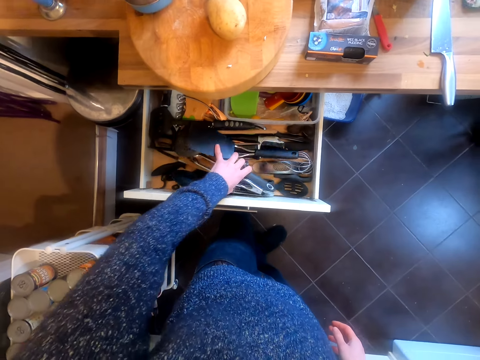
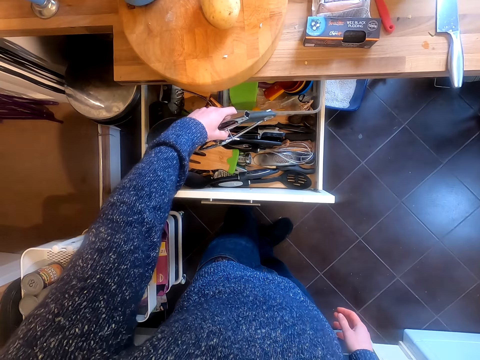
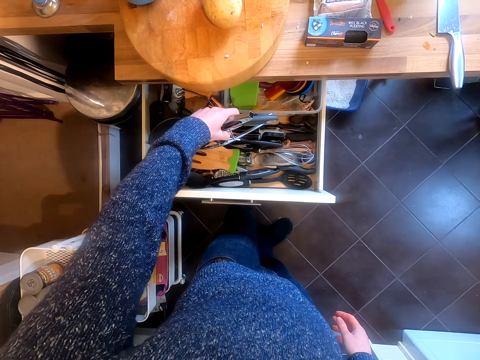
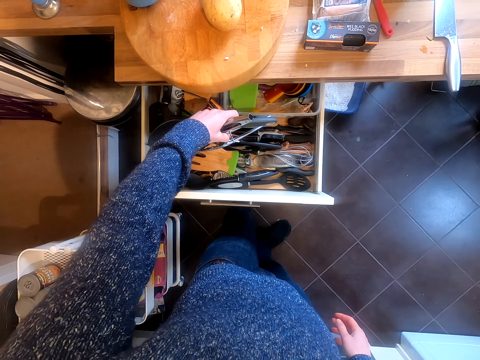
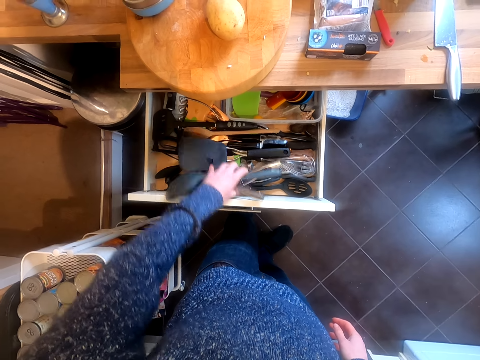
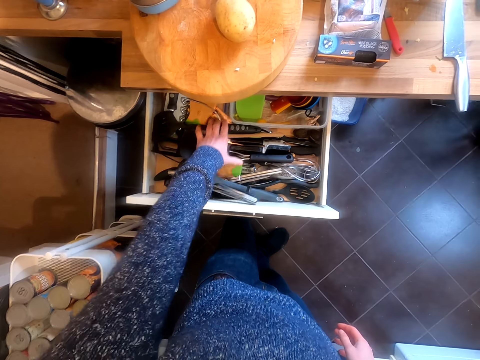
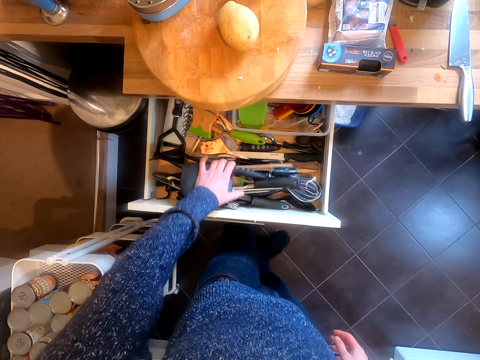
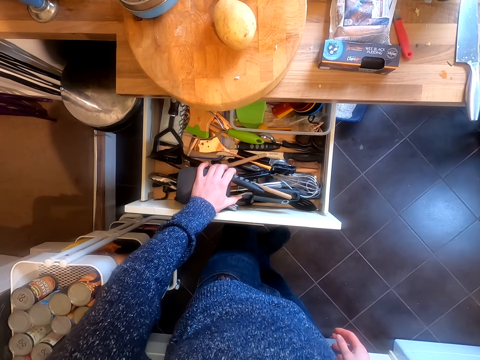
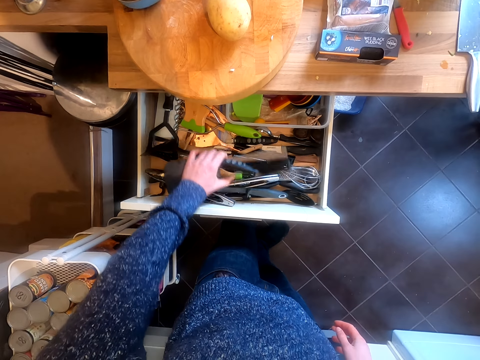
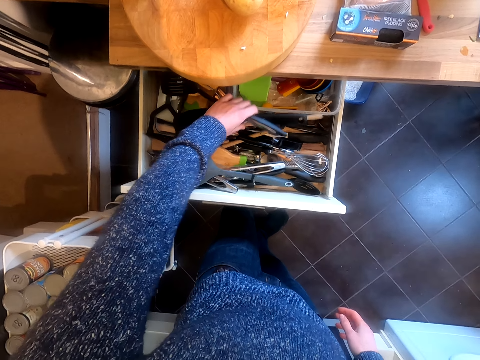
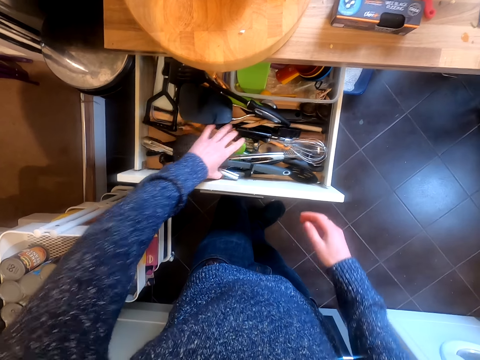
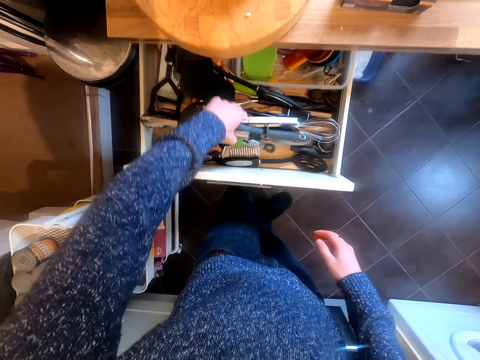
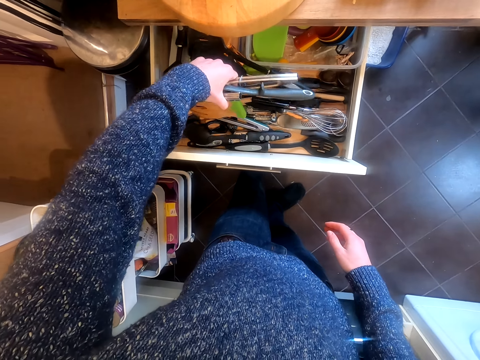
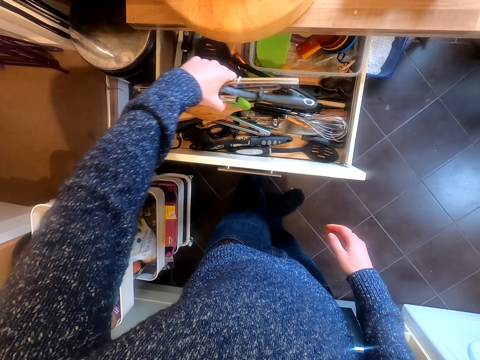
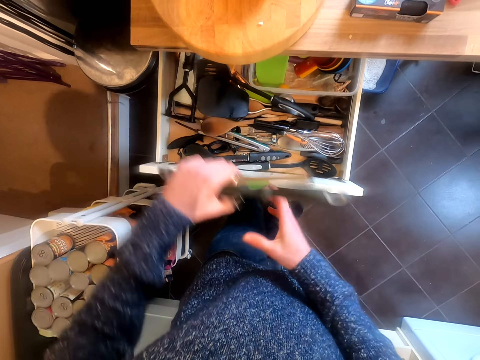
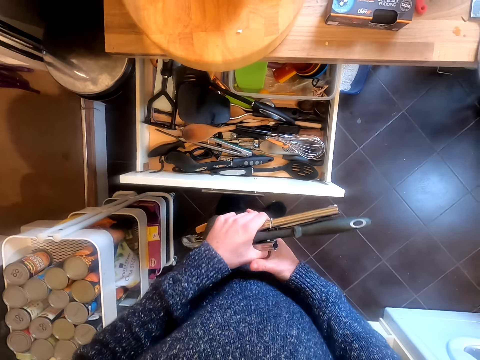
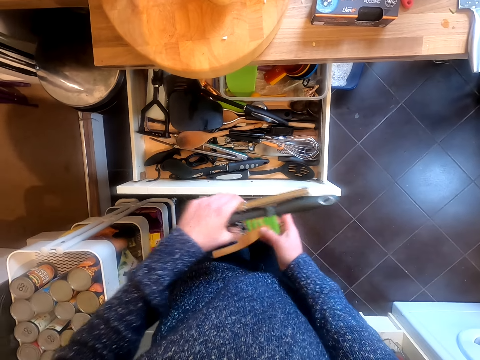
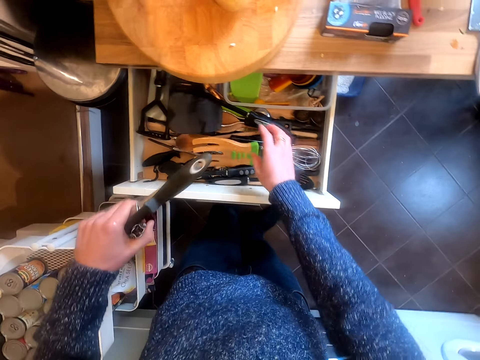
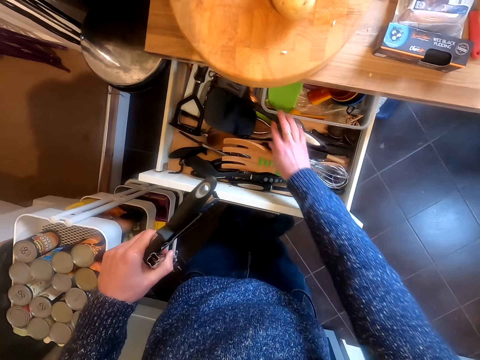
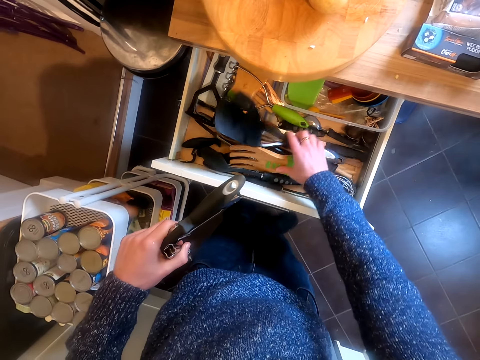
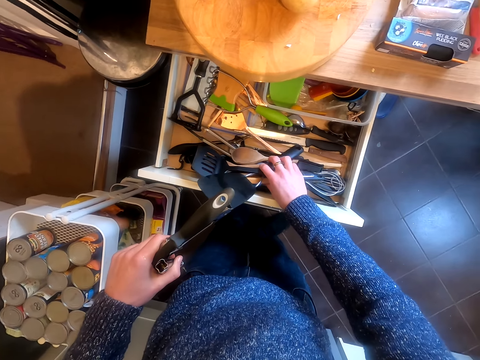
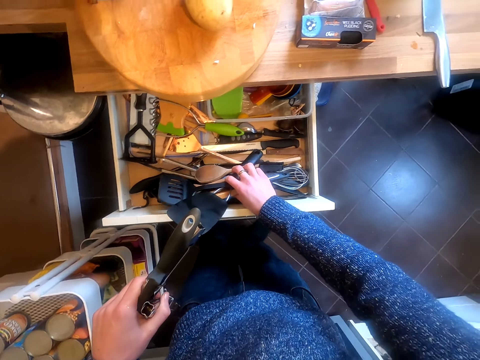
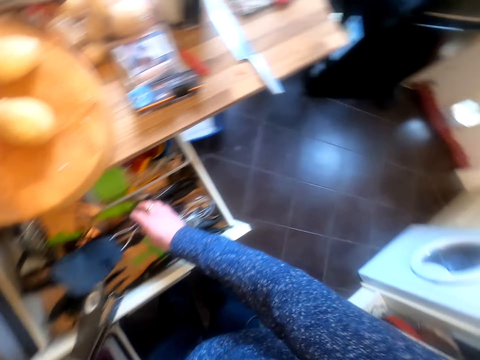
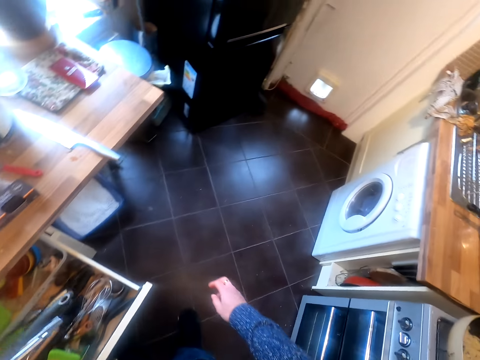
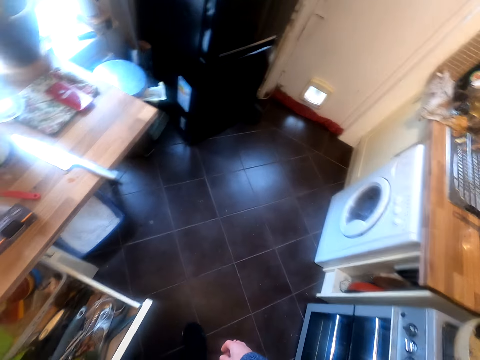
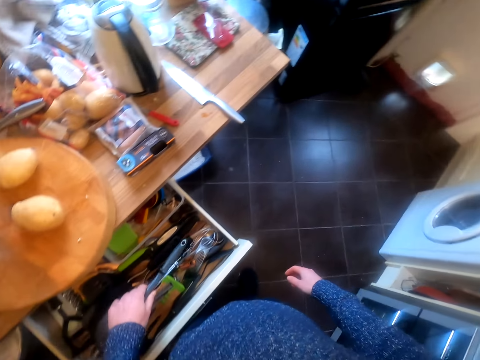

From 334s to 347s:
The camera wearer touches items on the drawer. They search in the drawer. They put the items on the right hand. They take an object. They put the object in the drawer. They move items in the drawer. They look around the kitchen.

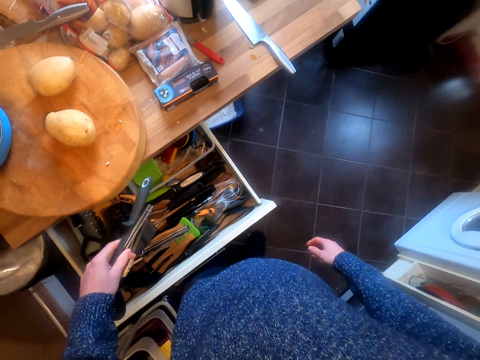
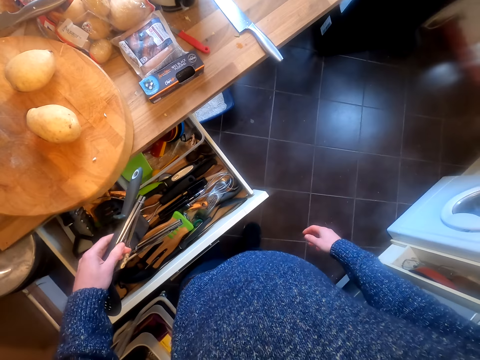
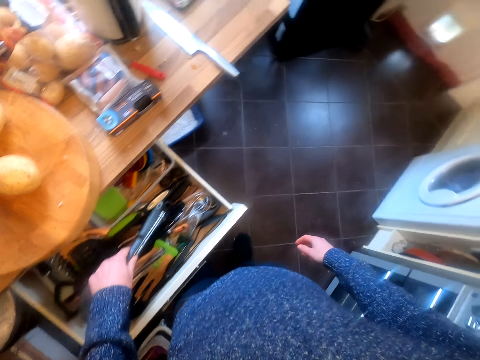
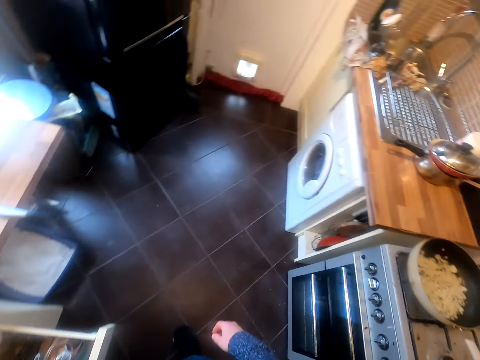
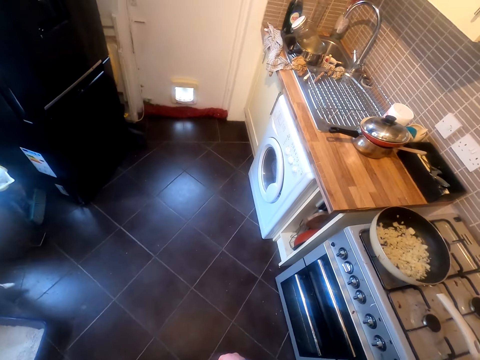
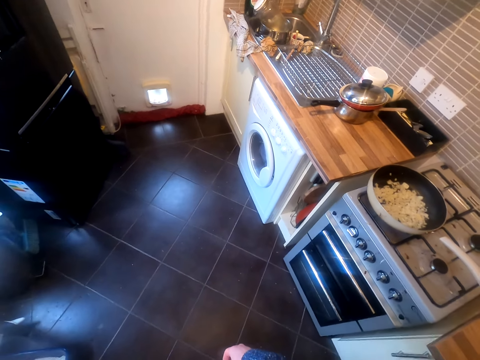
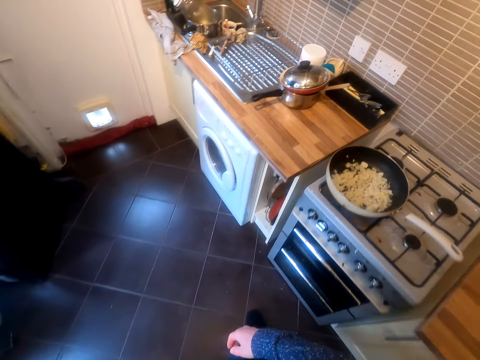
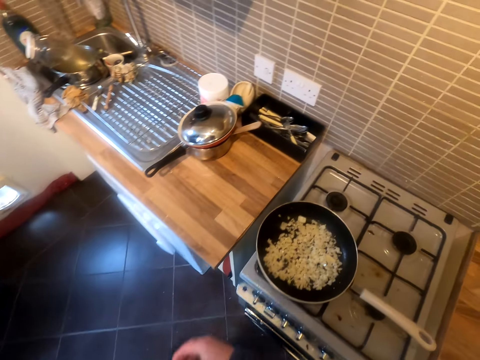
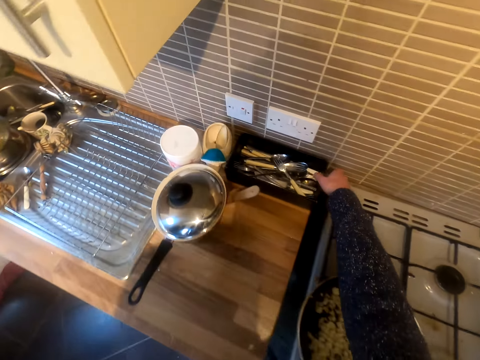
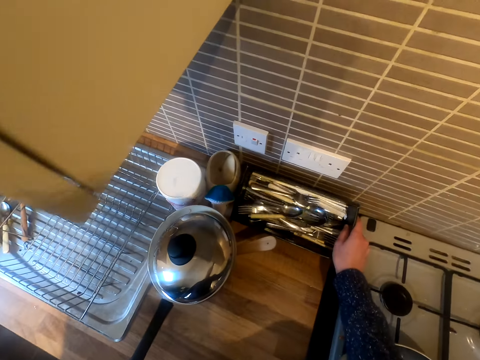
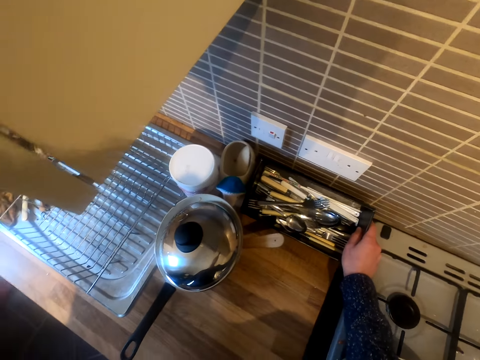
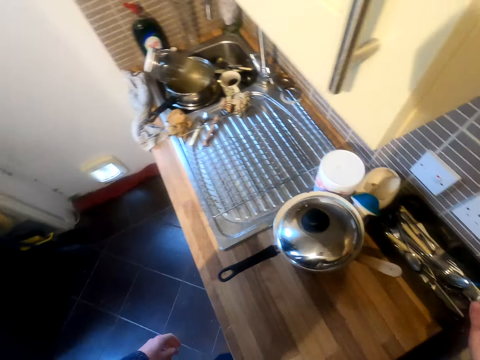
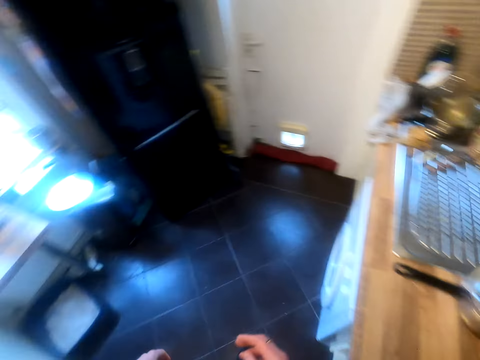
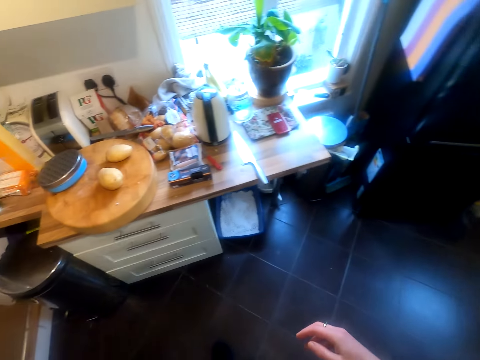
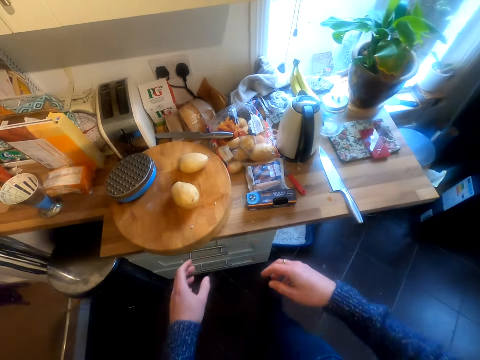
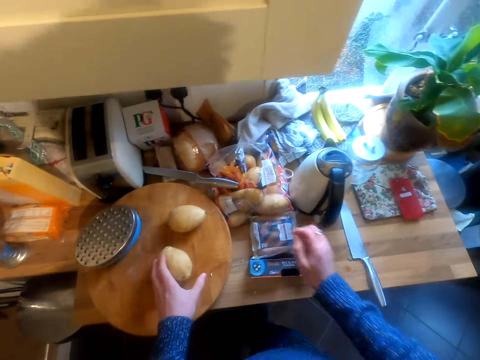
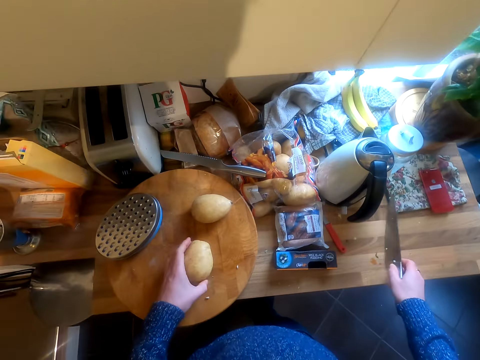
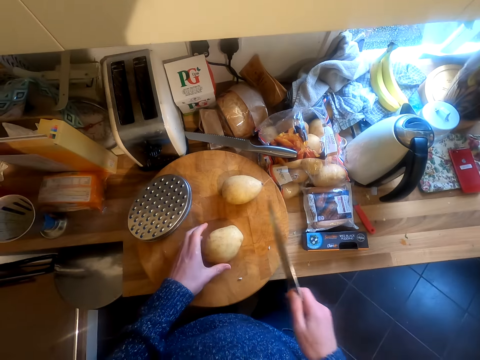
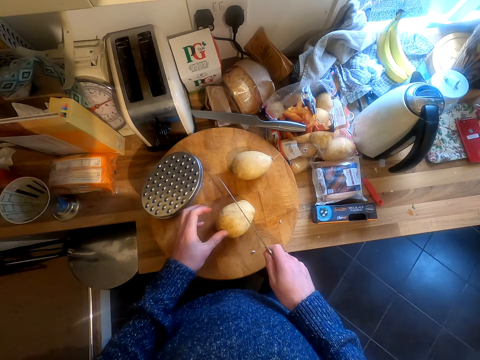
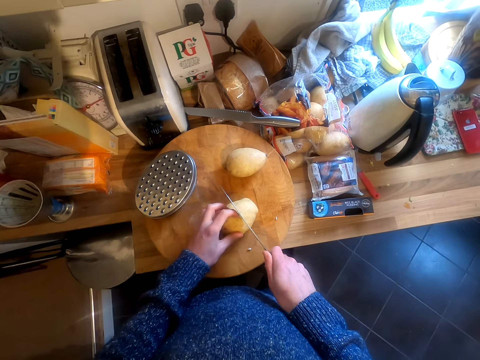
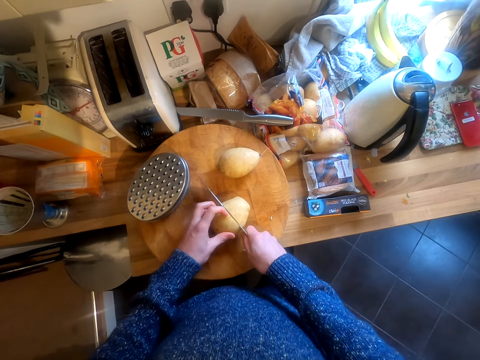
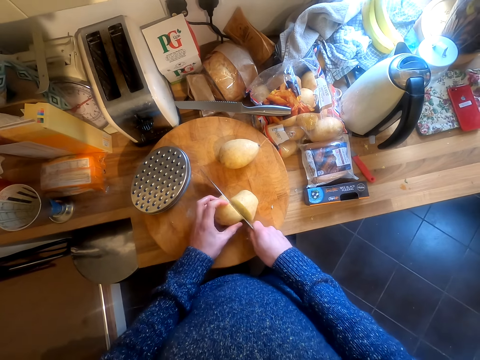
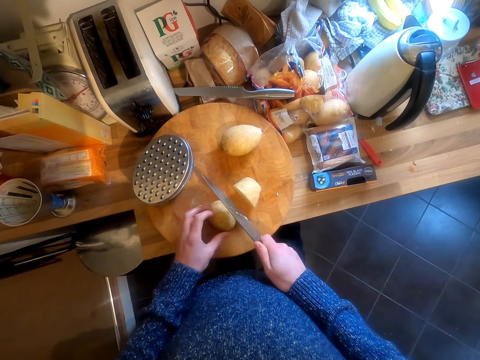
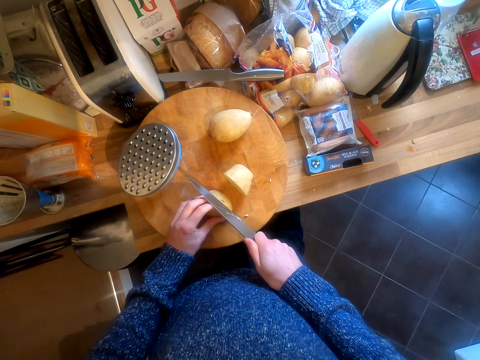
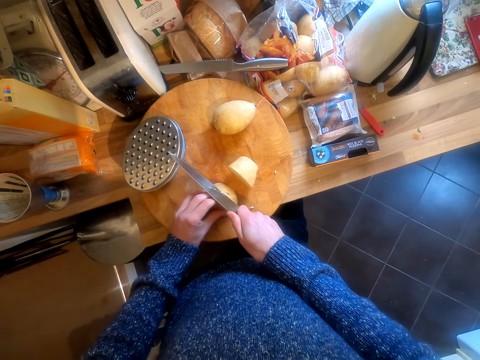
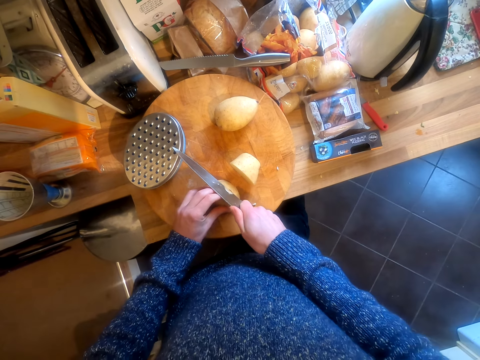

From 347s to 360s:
The camera wearer looks at the items on the hand. They put the items in the drawer. They look at the frying pan. They move in the kitchen. They hold a container. They search in the container of cutlery. They look at the spoons. They walk in the kitchen. They hold the potato. They take a knife. They cut the potato. They peel the potato.
